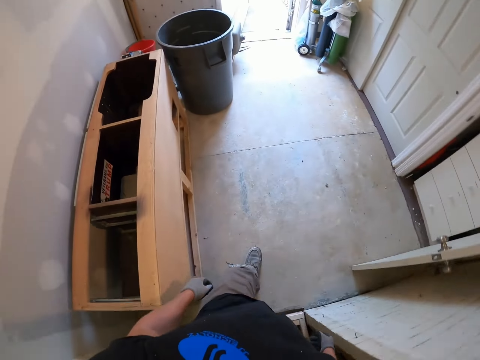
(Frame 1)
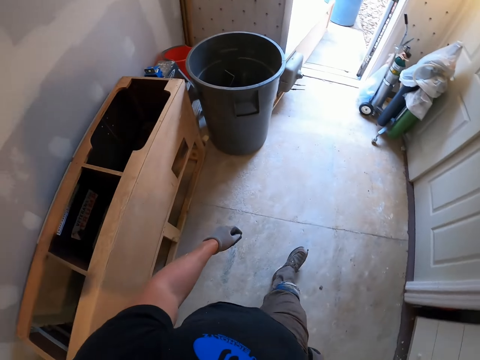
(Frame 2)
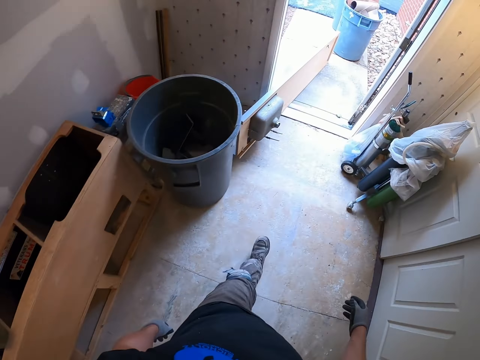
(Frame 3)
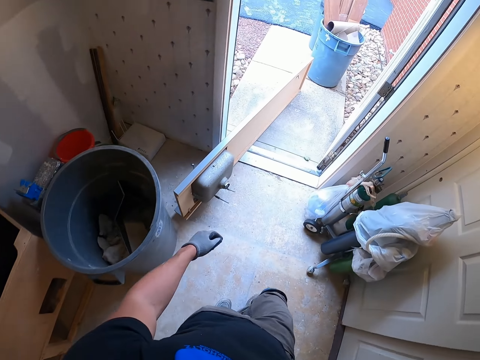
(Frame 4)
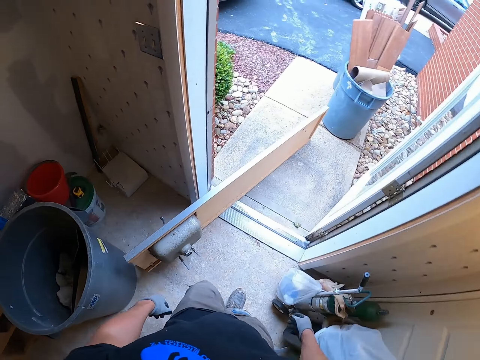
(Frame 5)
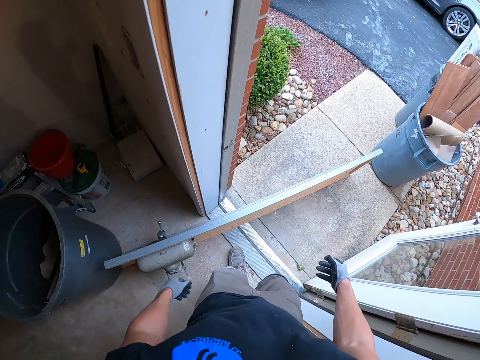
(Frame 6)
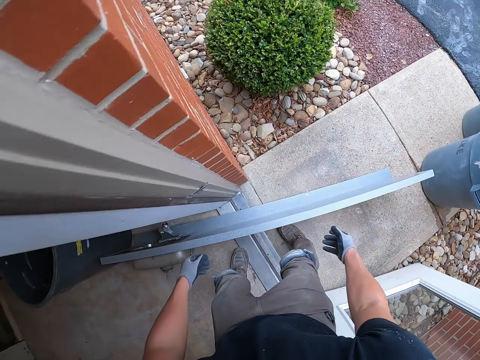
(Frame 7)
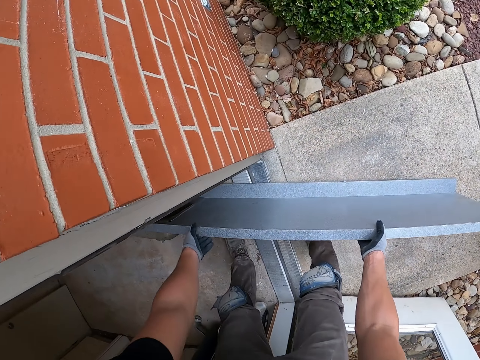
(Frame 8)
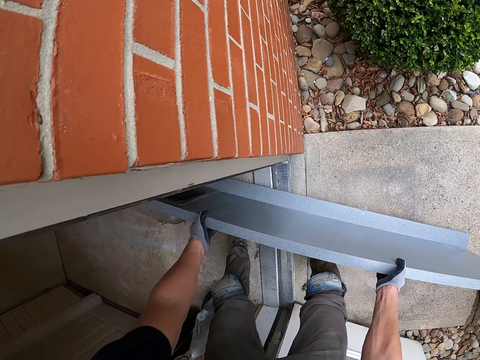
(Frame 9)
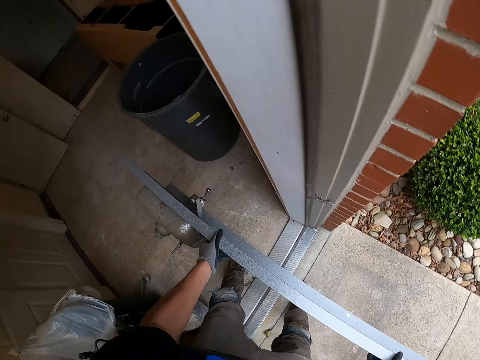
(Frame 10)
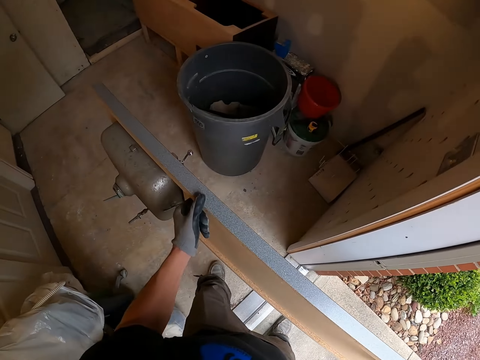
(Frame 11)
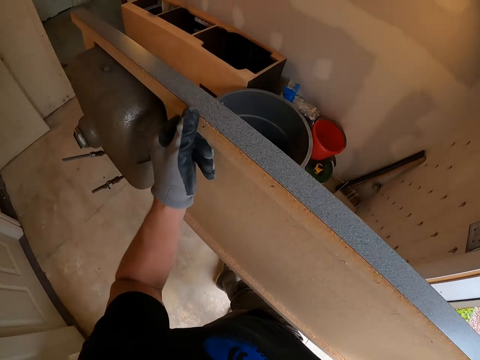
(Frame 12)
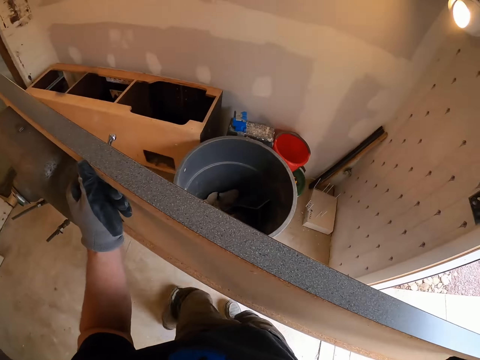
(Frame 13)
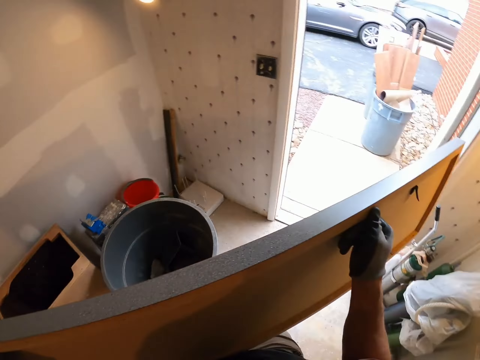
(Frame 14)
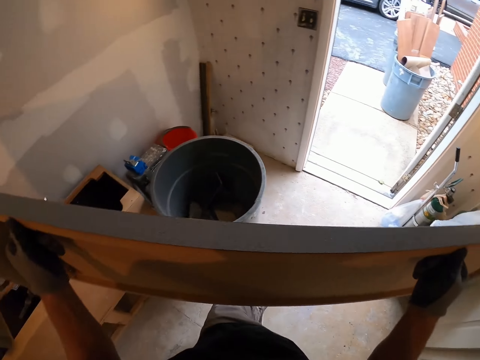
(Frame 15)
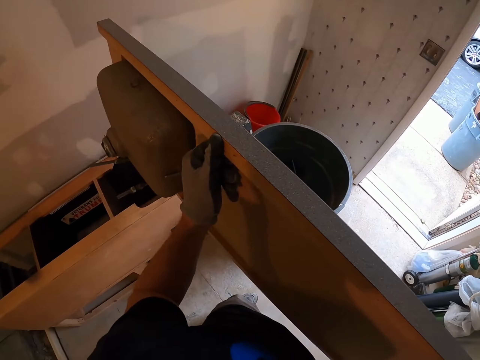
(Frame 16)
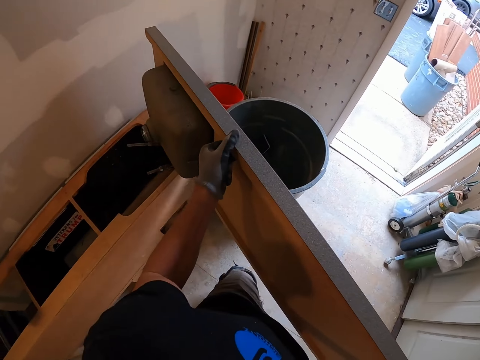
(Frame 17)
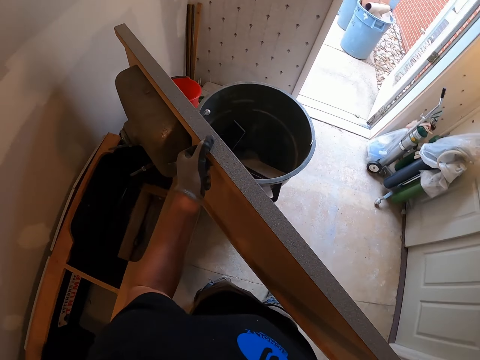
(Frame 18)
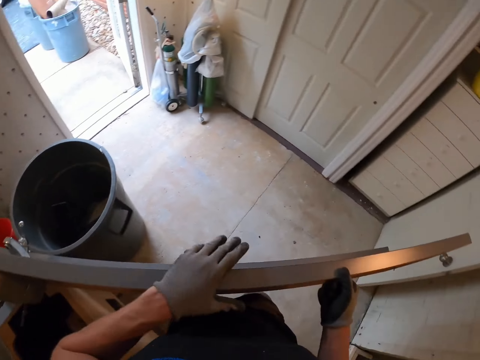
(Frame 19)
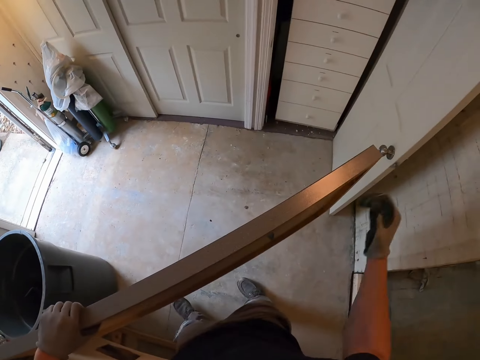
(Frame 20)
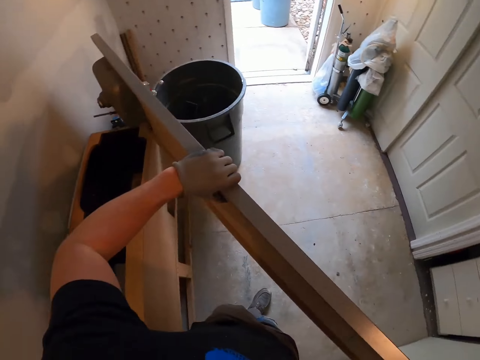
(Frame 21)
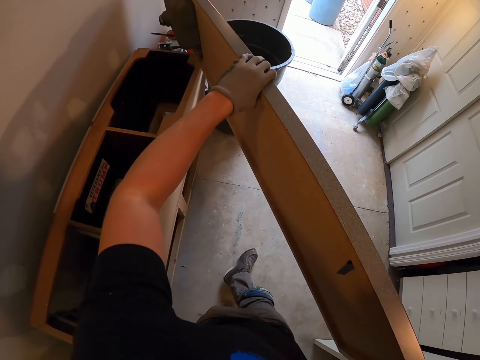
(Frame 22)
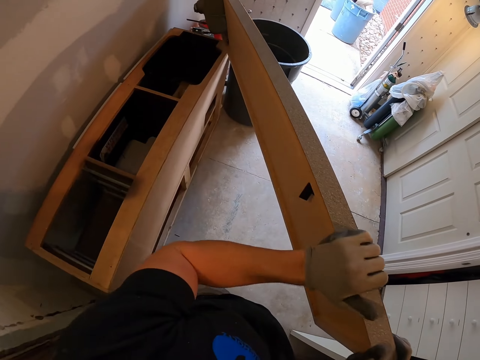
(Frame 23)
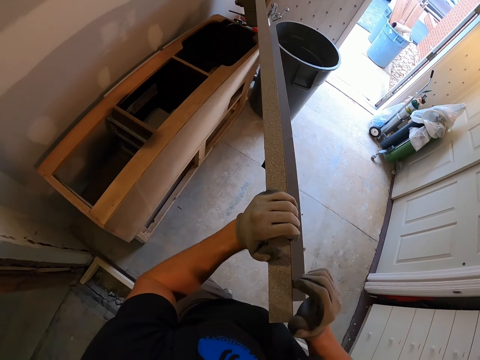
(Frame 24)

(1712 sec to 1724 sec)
The camera wearer walks out of the house. They pick up a sink. They carry the sink.

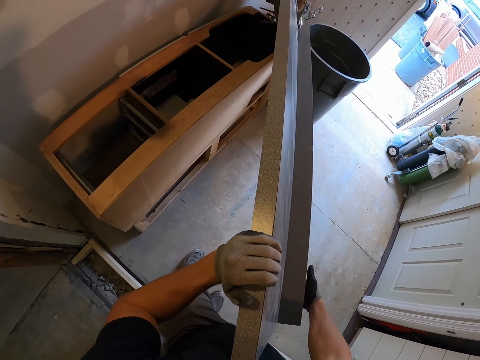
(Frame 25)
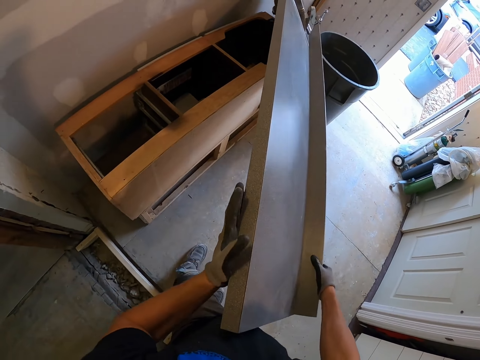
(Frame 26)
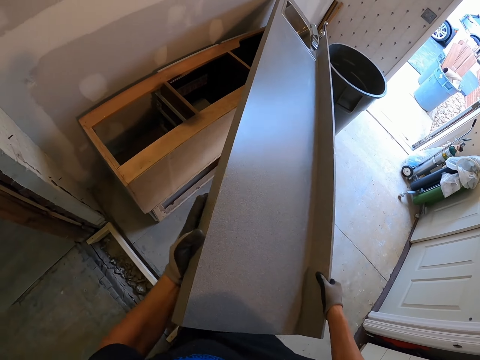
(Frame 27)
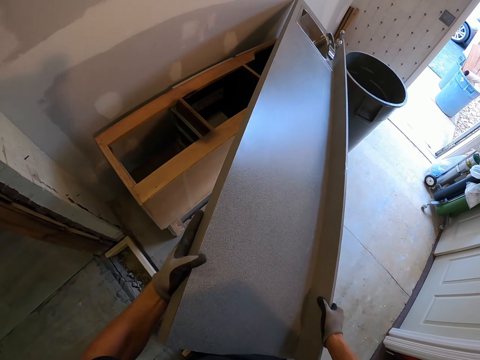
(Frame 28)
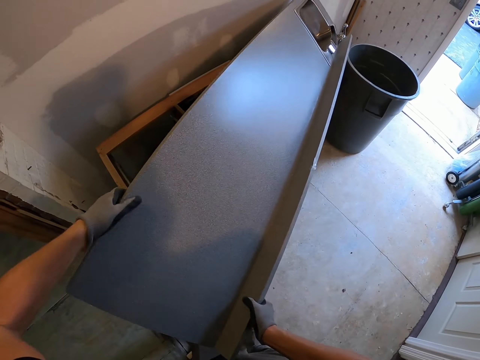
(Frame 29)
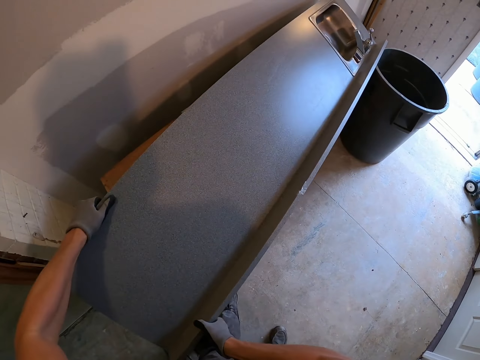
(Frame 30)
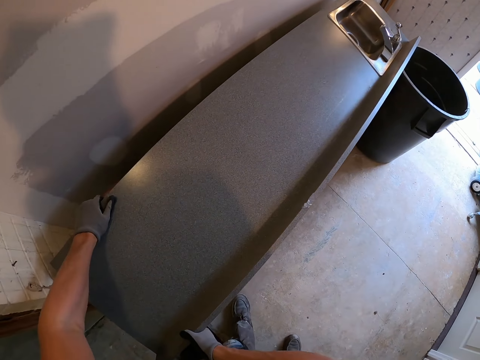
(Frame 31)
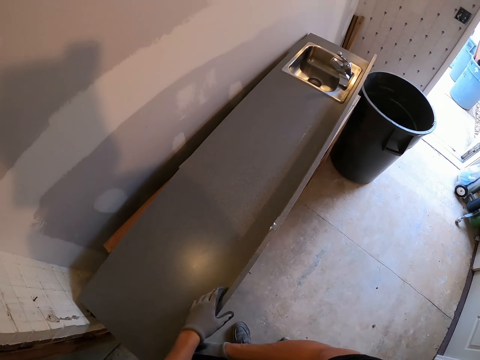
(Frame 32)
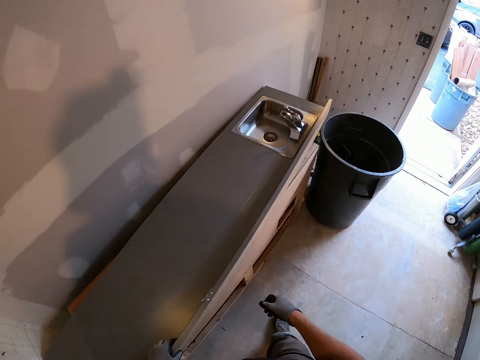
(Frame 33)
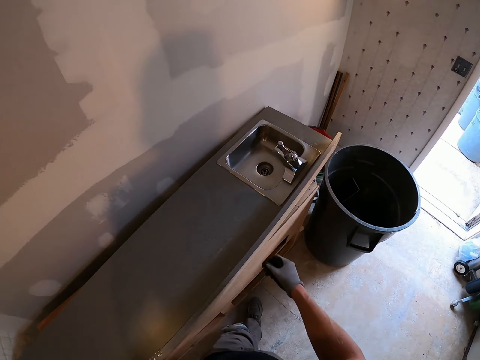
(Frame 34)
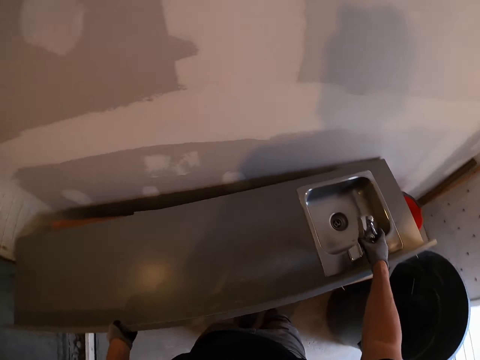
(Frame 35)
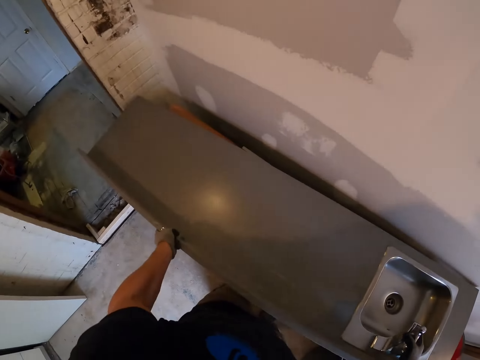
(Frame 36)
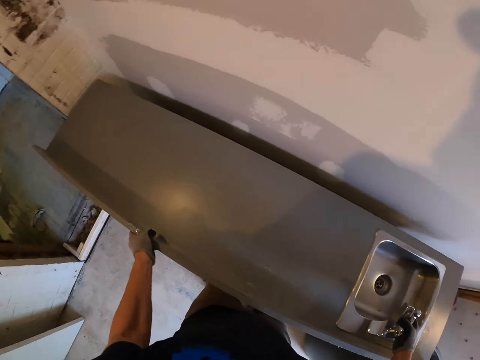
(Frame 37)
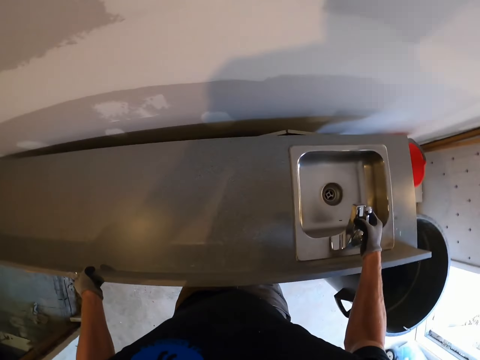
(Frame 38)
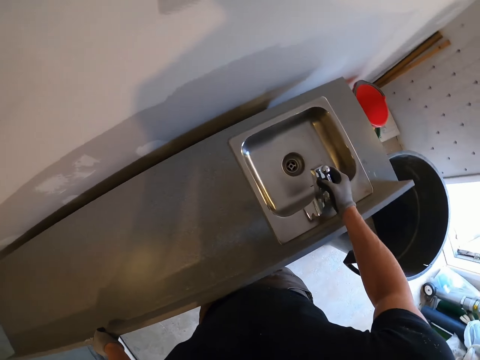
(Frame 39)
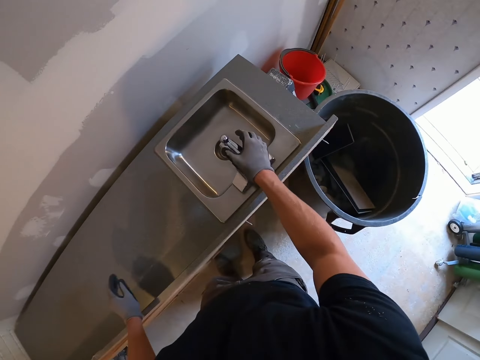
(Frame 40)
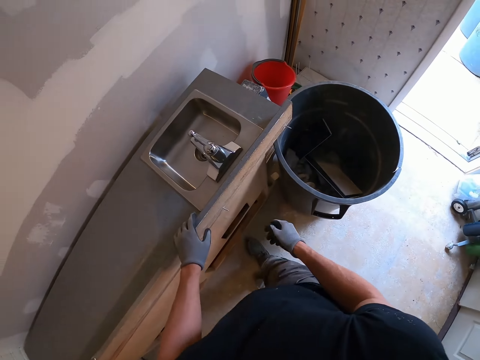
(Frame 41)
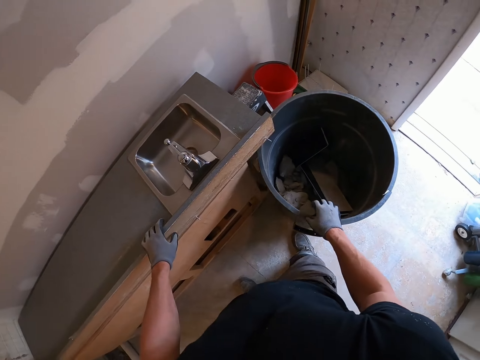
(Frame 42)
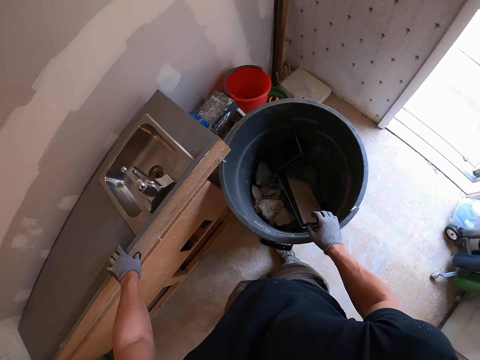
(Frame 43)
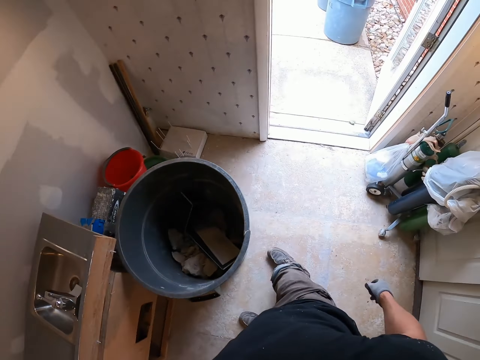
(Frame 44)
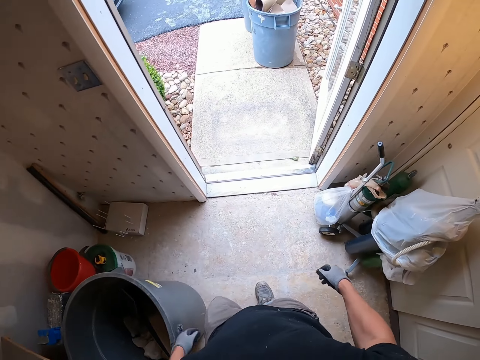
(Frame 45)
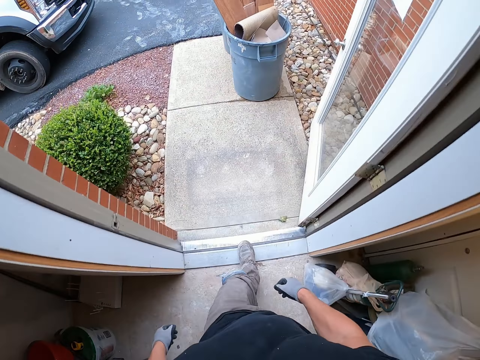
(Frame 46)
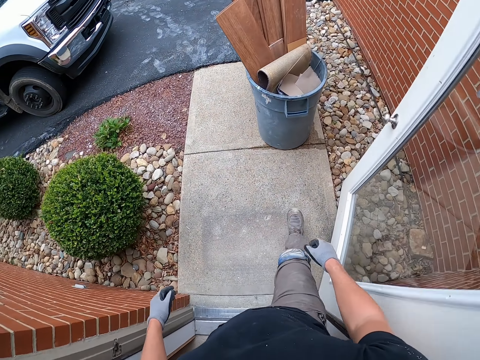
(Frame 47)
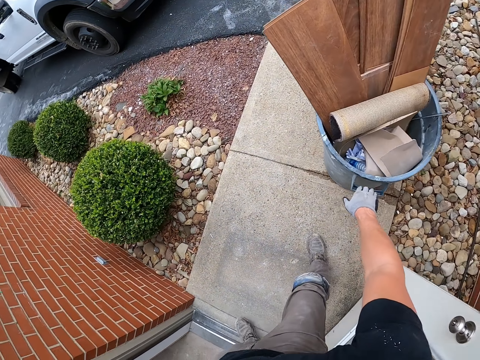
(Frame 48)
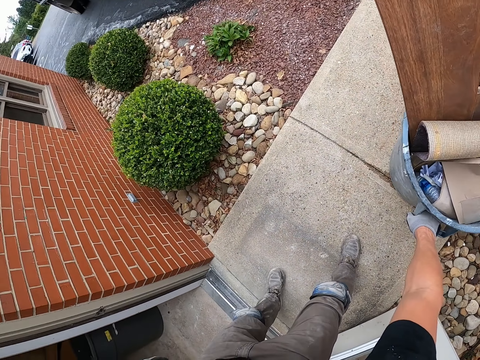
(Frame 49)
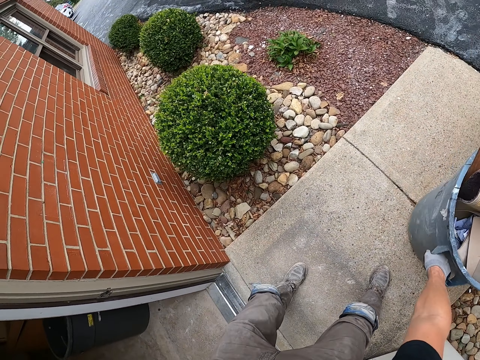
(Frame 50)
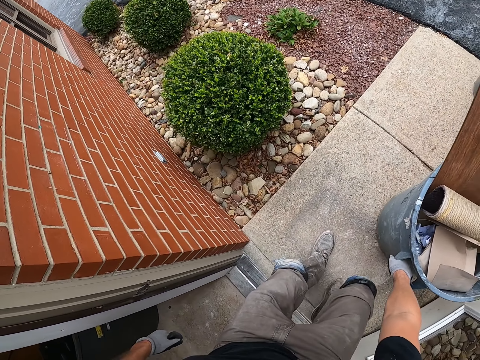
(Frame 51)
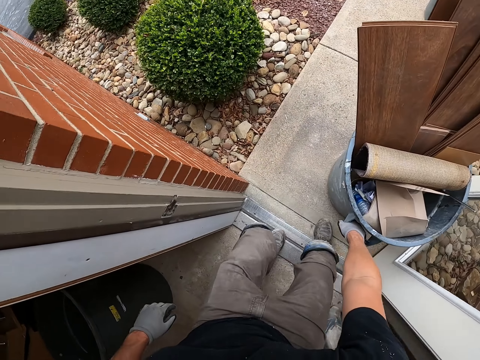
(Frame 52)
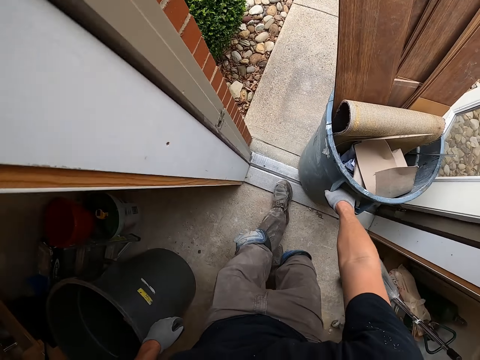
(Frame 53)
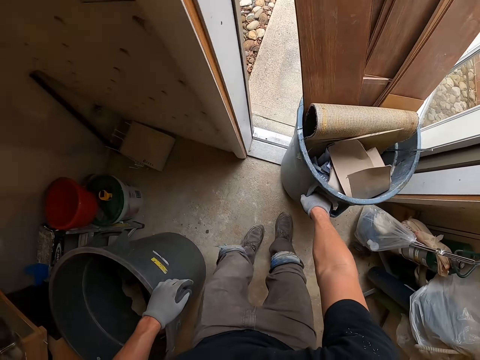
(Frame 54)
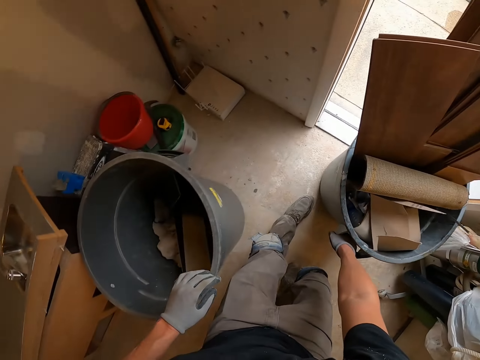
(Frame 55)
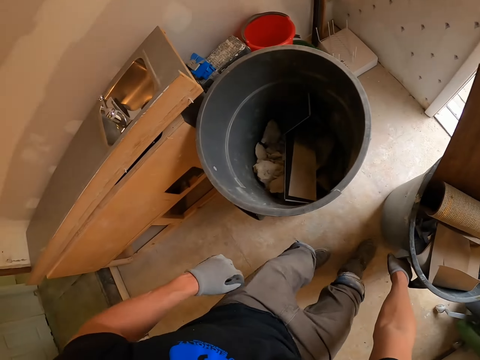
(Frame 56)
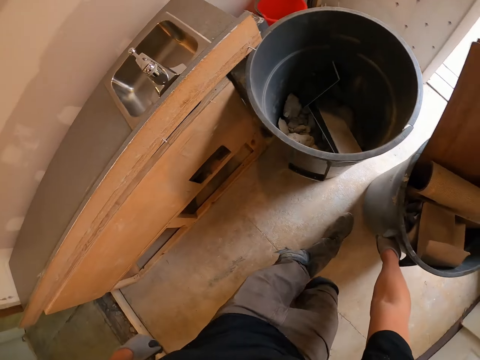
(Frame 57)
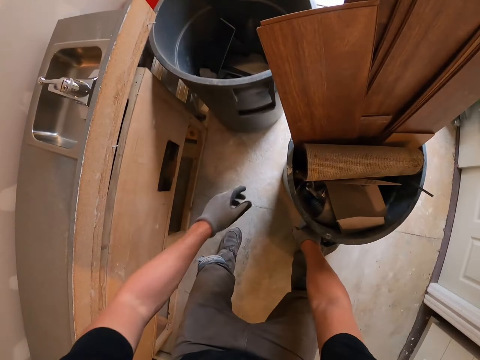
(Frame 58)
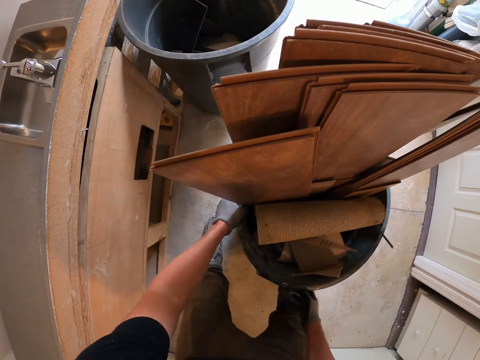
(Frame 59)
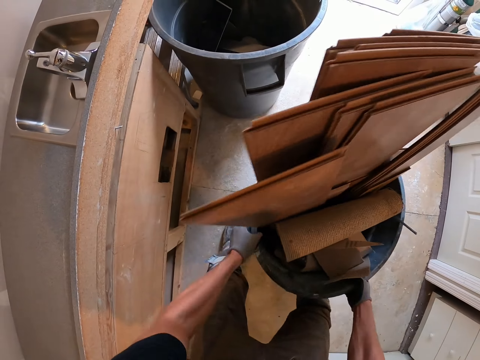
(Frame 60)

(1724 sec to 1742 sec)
The camera wearer puts the sink on top of the cardboard. They walk outside. They drag a bucket into the room. They carry the dustbins into the house.
